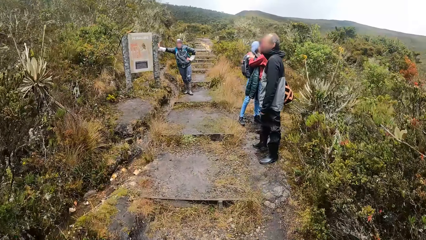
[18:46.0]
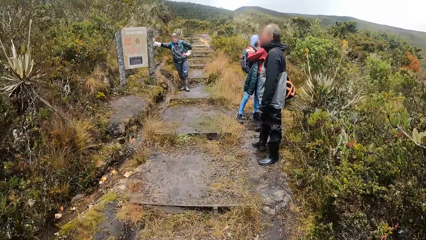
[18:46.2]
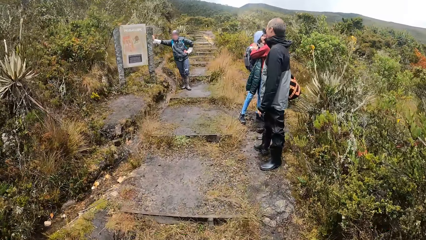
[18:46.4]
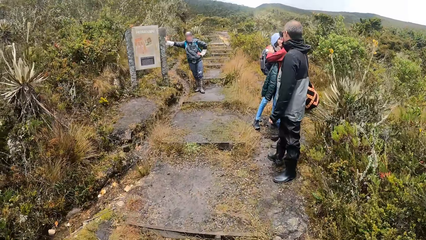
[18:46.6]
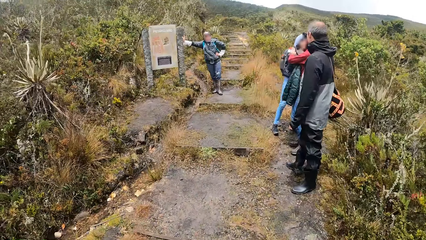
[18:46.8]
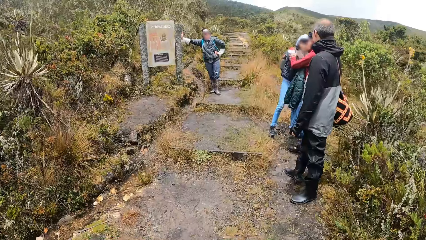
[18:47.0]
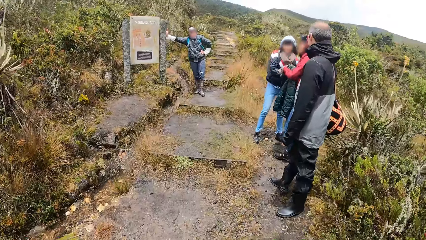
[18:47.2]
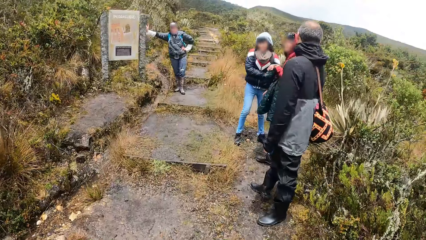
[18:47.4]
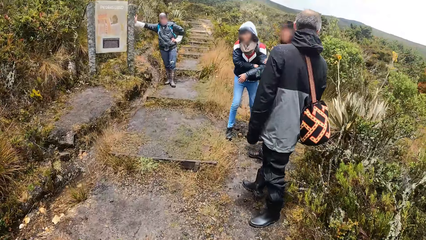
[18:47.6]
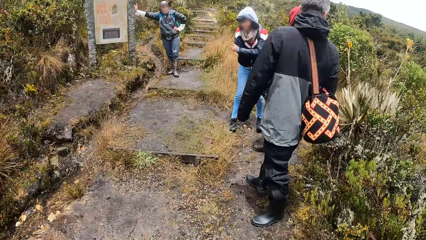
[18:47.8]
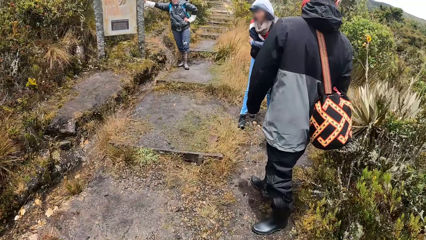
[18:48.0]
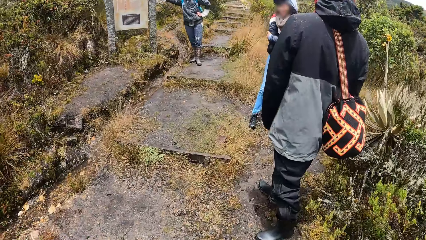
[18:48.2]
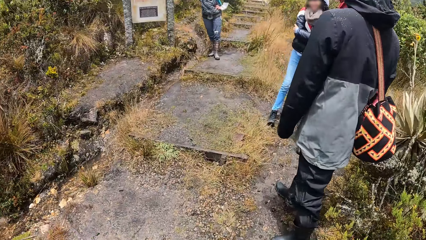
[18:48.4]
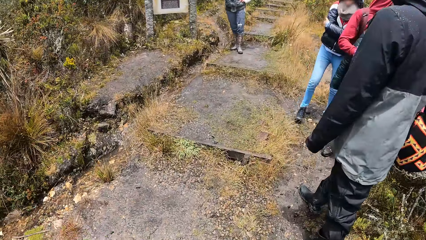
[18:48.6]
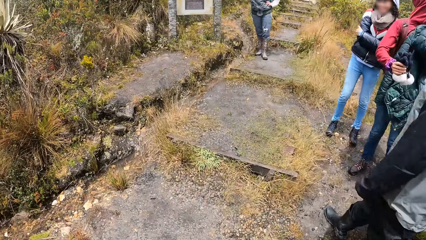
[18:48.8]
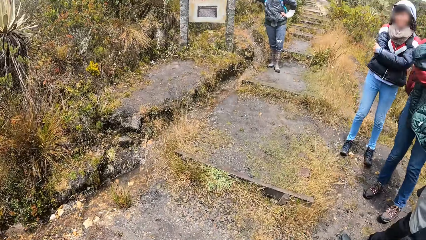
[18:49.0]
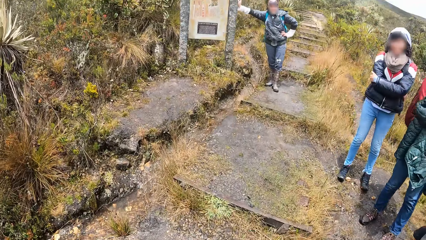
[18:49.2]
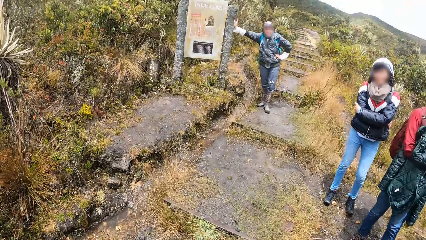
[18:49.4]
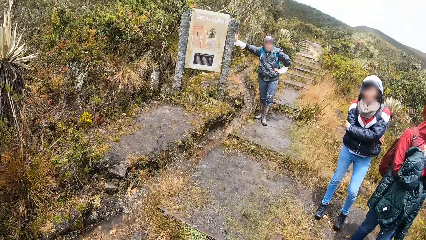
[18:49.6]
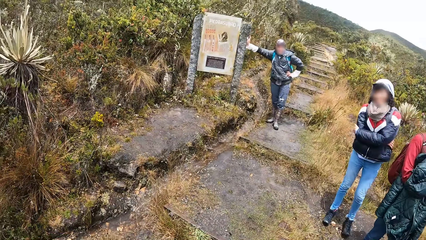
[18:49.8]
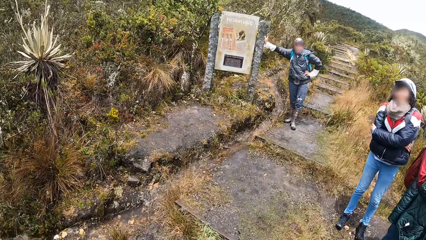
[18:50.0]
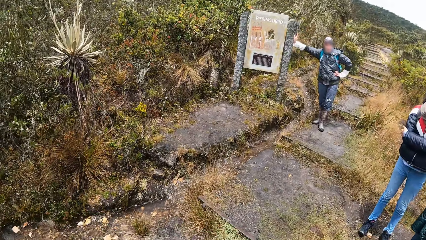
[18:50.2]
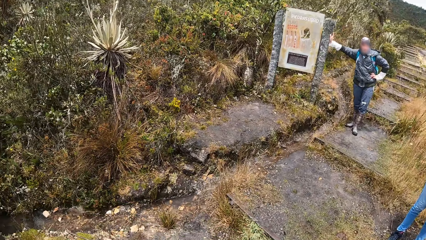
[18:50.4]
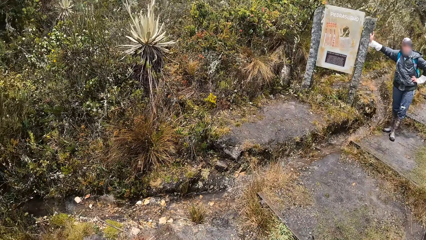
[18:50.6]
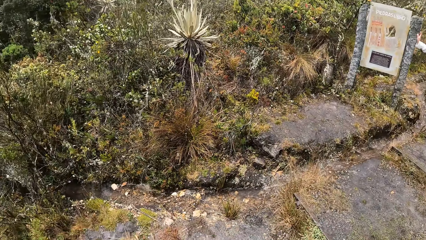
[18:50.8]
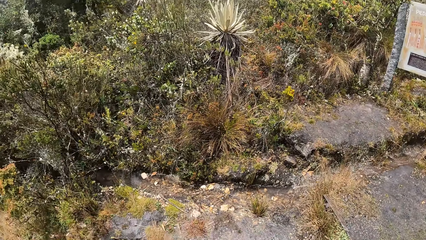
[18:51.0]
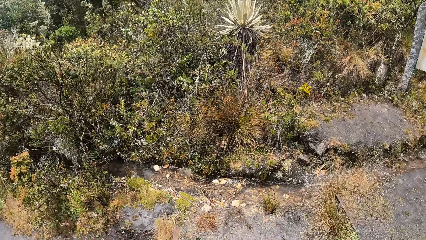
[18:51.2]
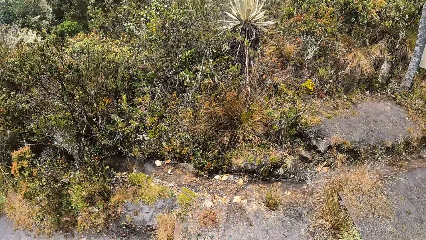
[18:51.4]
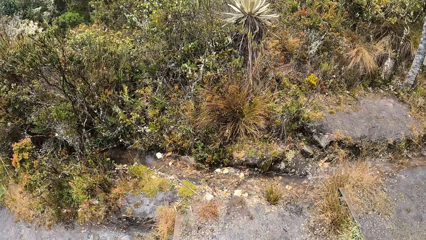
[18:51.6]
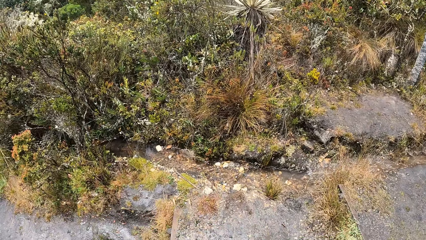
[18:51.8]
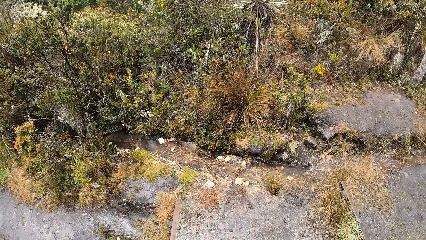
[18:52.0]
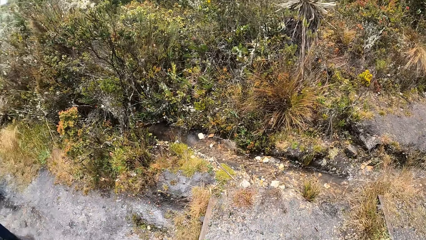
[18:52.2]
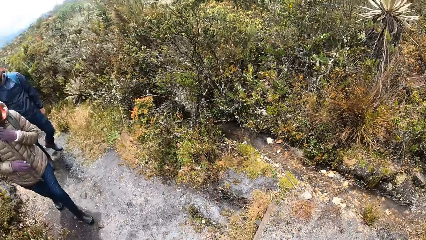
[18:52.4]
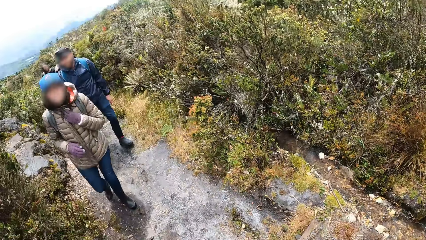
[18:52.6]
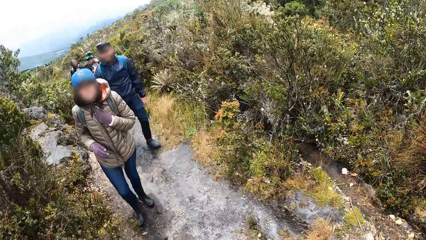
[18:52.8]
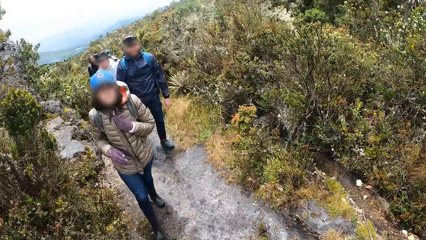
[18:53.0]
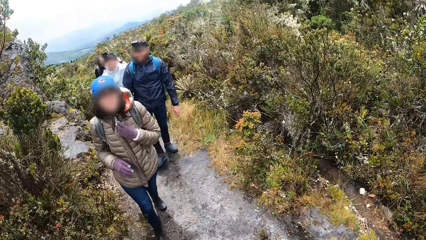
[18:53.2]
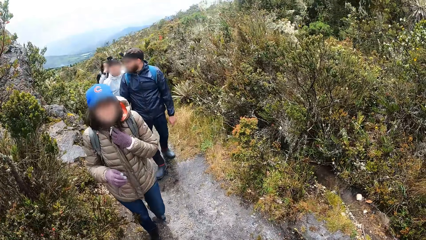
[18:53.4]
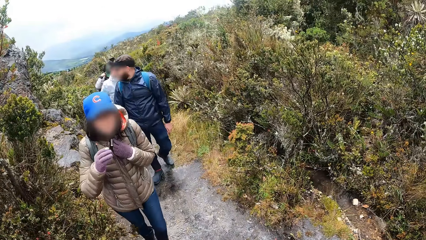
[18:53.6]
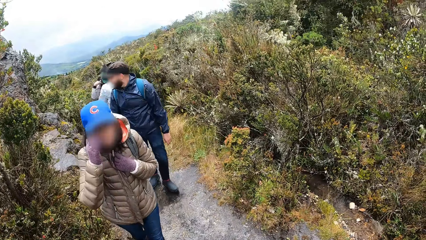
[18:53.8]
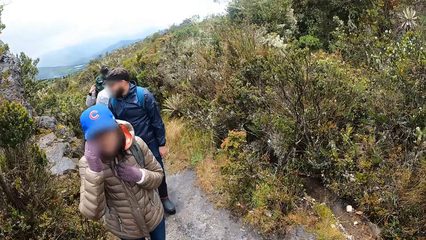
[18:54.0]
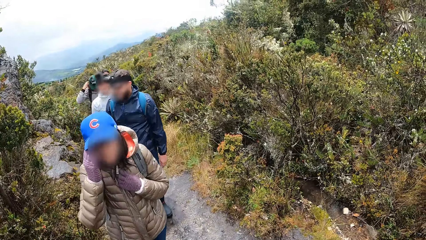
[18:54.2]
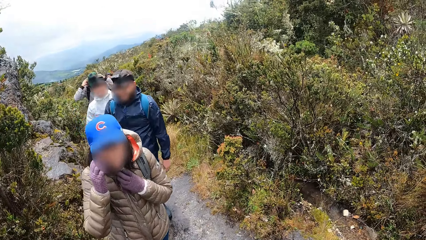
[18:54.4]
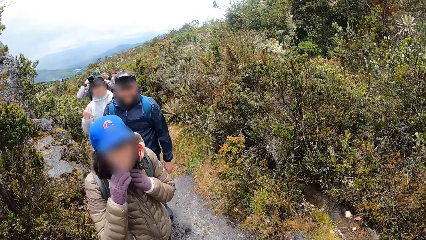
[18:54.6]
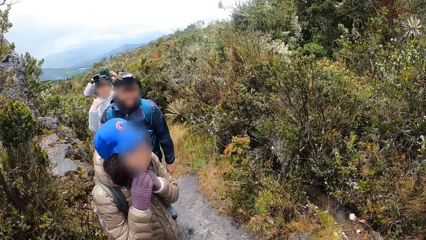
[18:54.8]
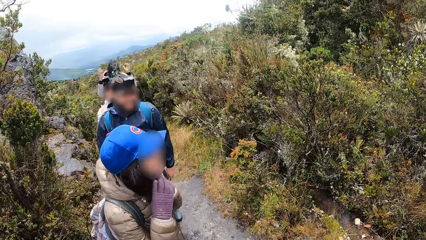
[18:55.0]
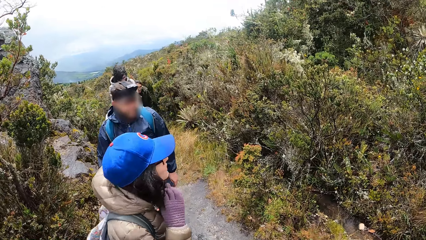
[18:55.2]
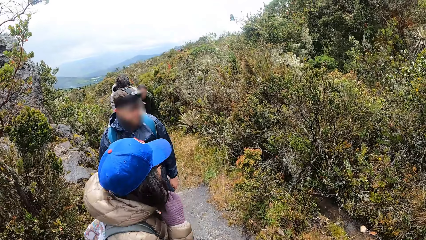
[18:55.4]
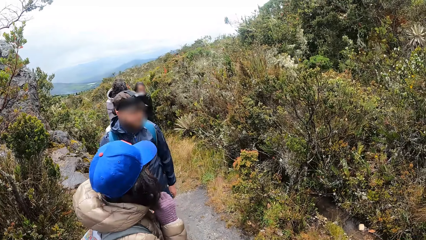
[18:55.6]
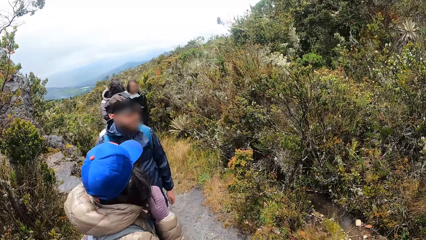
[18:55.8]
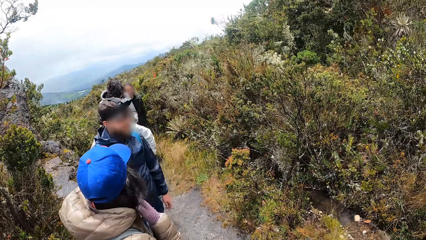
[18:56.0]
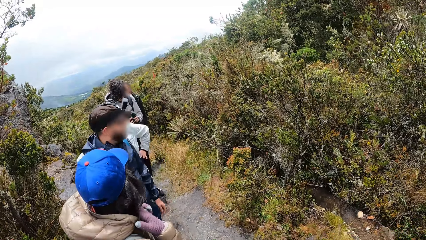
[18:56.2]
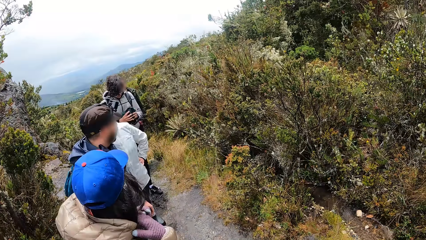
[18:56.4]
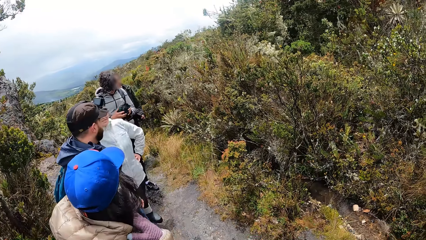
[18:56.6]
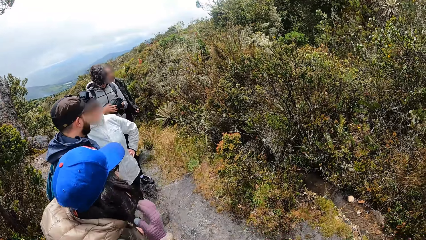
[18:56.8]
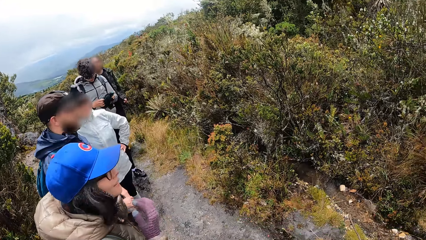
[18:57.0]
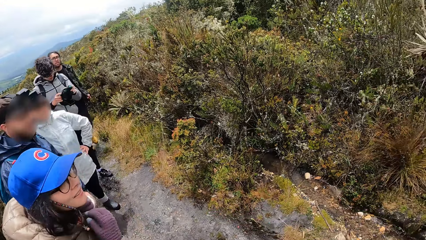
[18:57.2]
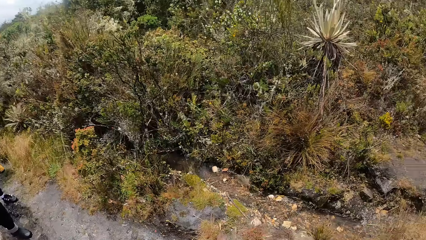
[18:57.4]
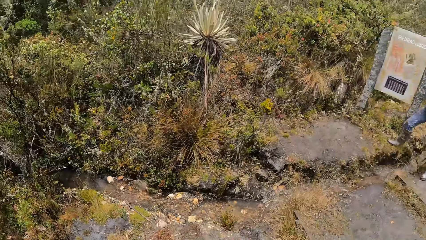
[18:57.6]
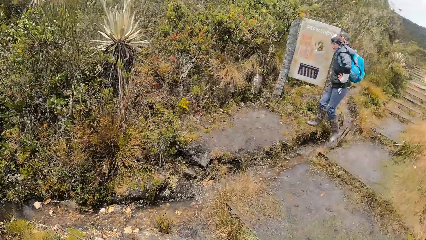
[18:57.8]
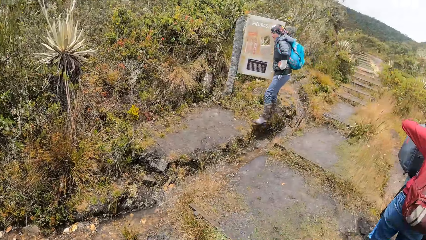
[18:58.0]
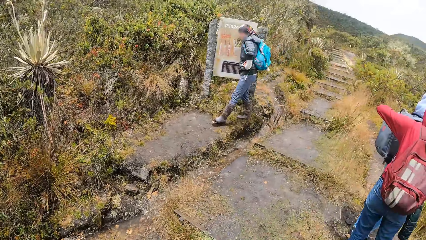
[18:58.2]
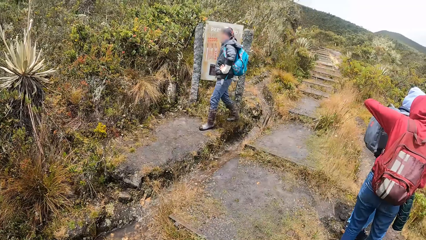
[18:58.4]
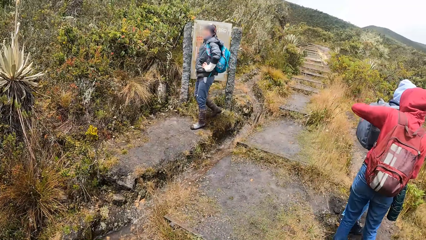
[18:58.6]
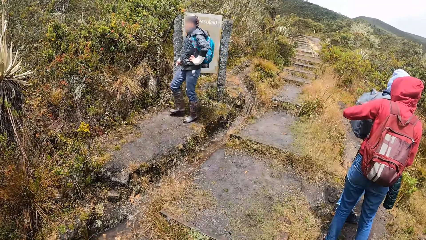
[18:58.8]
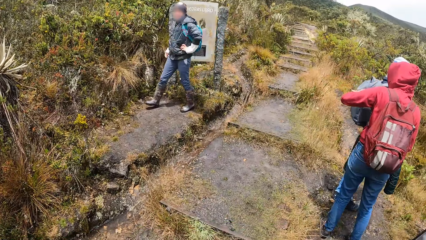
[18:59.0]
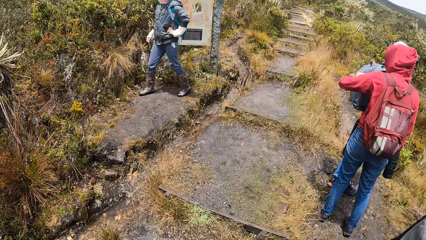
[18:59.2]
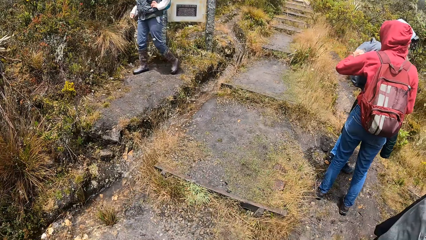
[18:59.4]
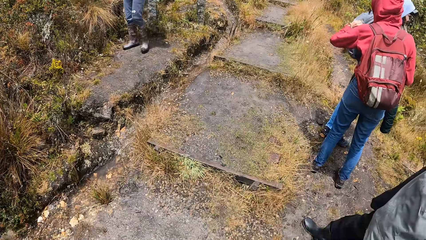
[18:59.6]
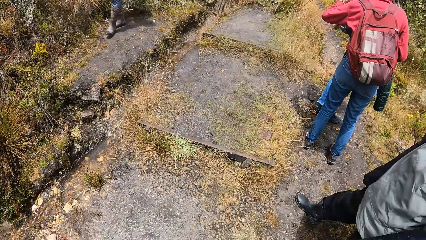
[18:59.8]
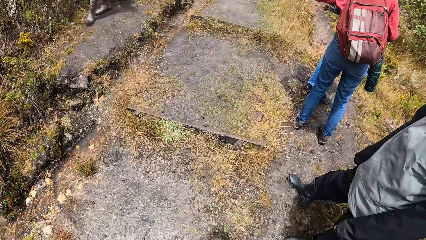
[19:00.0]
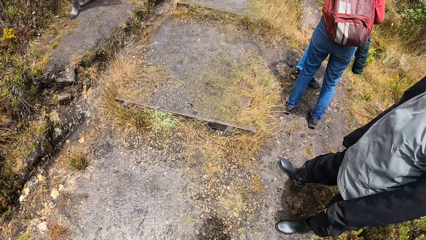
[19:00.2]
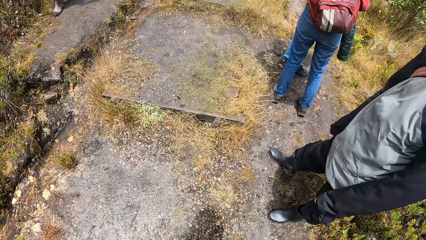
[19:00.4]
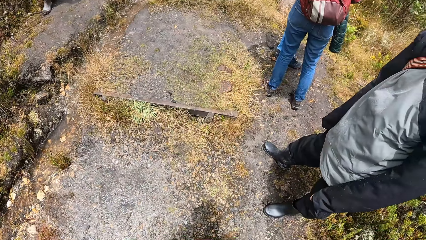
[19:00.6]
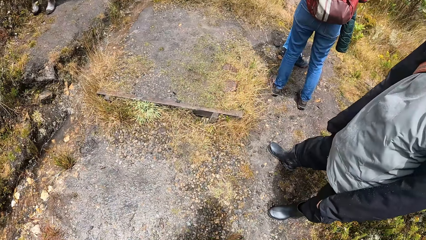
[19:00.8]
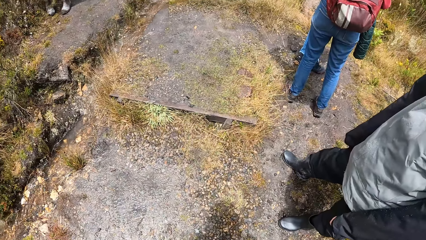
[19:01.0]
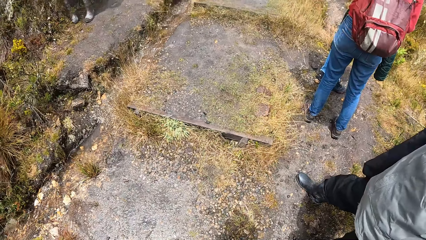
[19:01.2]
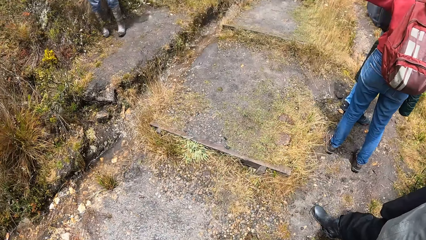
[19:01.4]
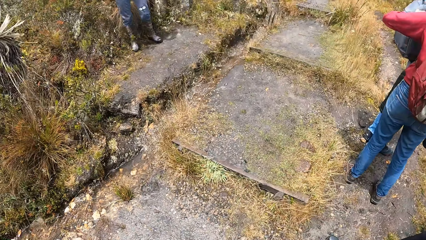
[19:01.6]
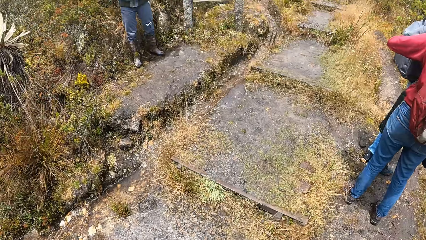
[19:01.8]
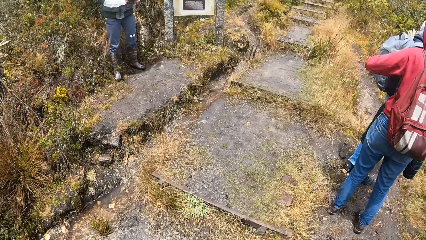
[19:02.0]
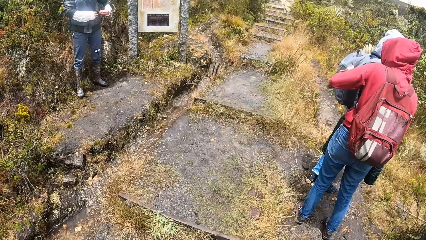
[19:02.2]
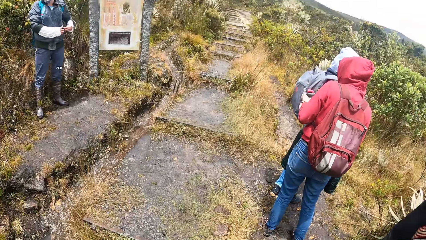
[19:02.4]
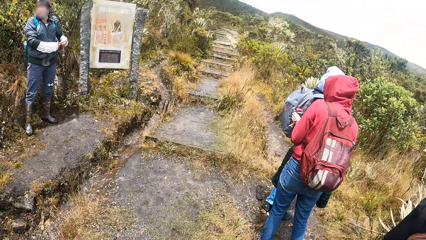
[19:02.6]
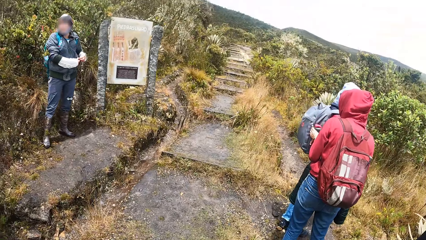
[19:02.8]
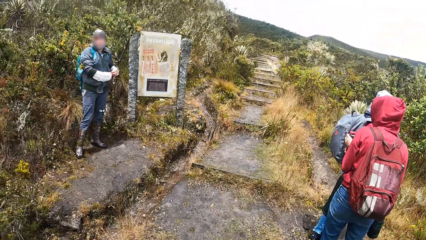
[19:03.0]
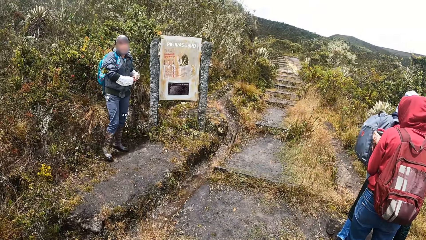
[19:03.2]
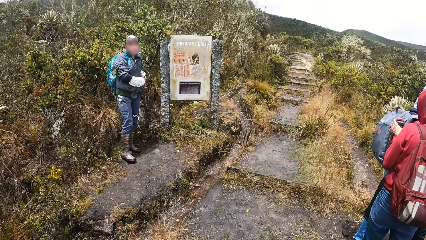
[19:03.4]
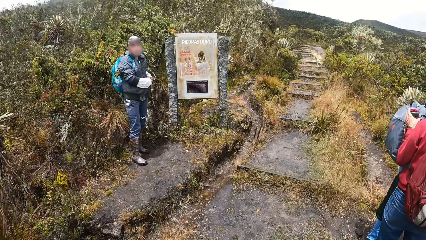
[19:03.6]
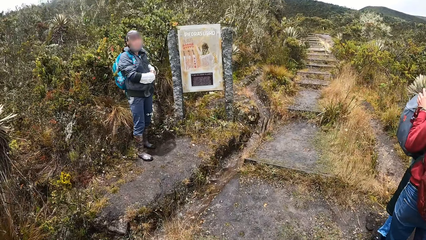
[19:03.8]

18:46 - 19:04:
The woman takes her jacket from her right hand with her left hand, and puts her jacket on her right arm with her left hand. The camera wearer looks around. Another woman wipes her neck with a tissue in her gloved left hand. The other woman touches her head with her gloved right hand. The first woman takes out a bottle from the backpack of a third woman with her left hand.
